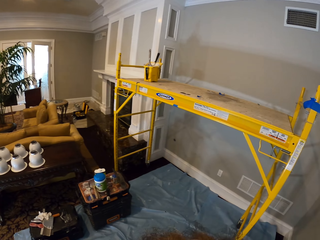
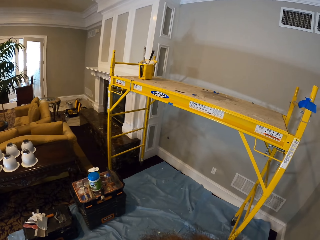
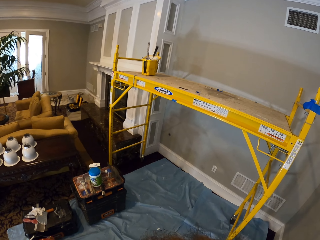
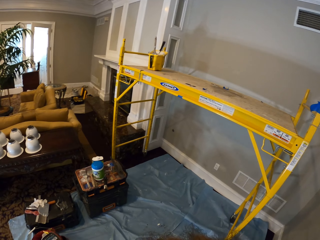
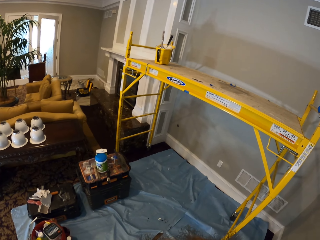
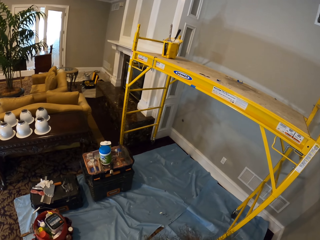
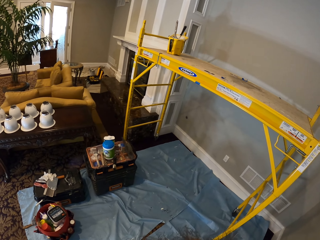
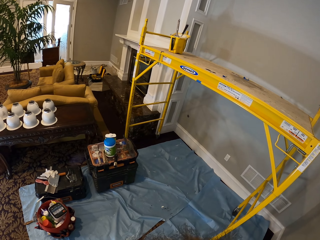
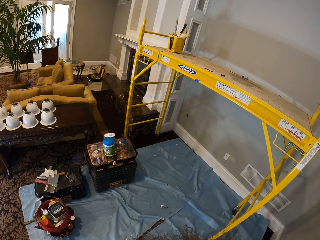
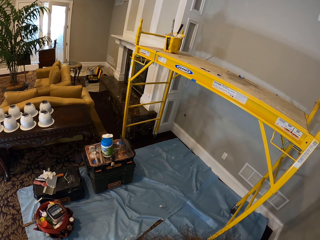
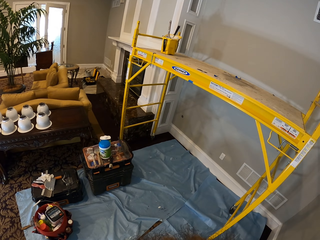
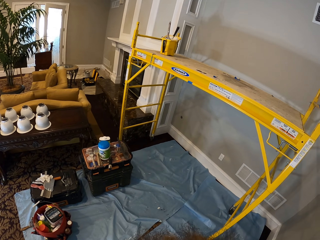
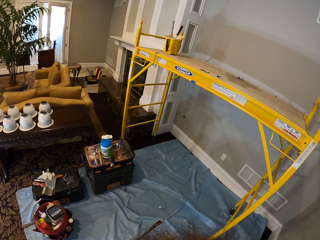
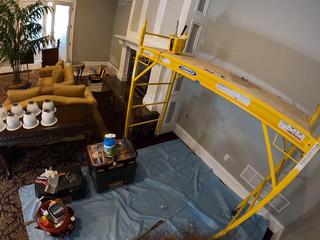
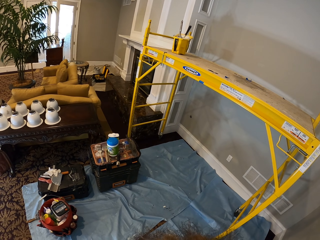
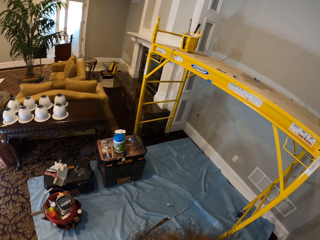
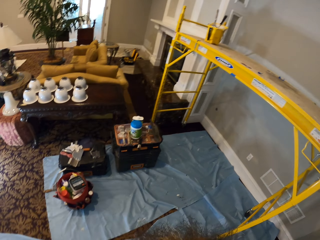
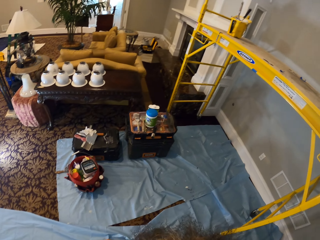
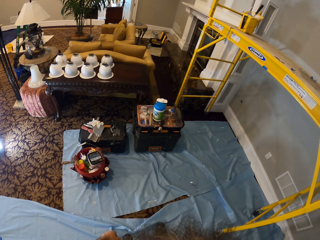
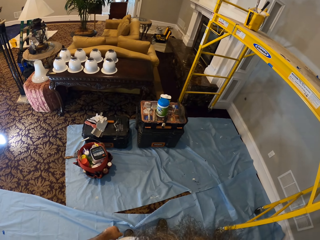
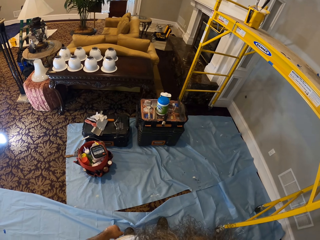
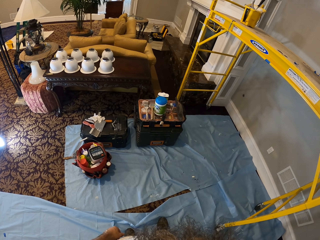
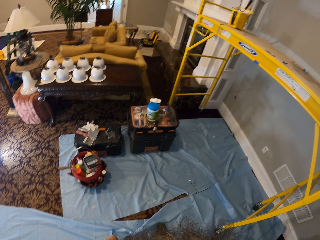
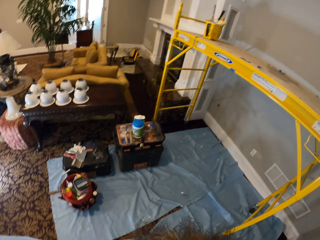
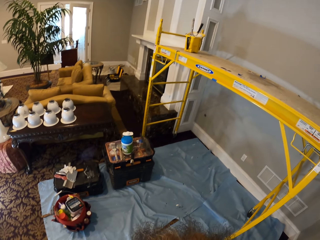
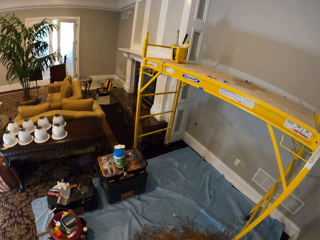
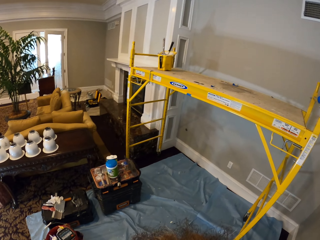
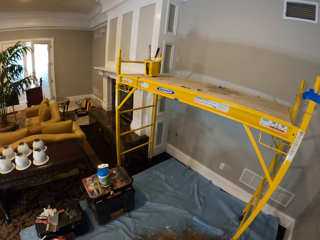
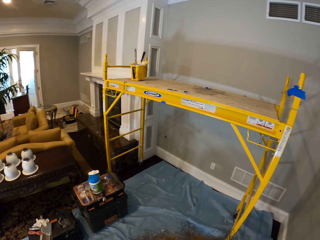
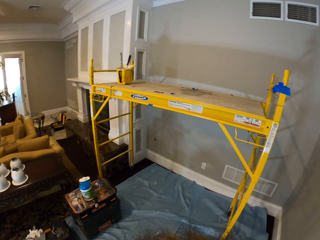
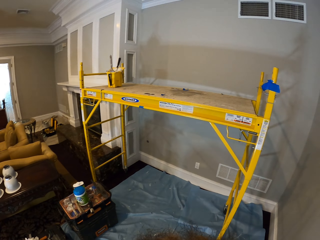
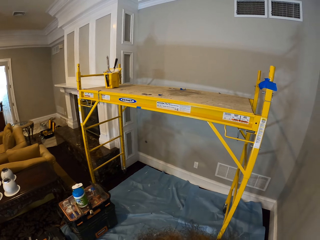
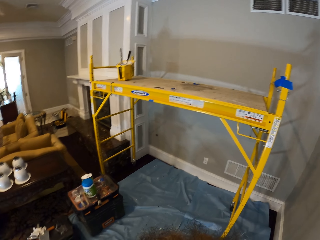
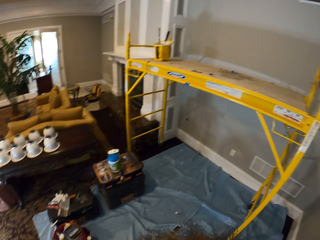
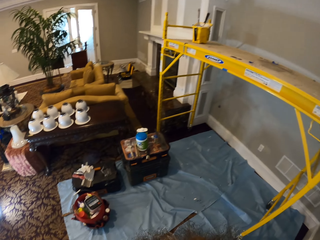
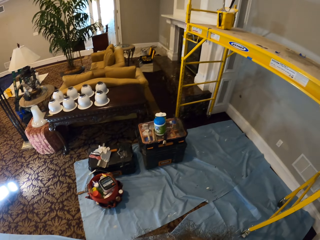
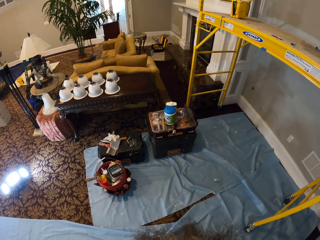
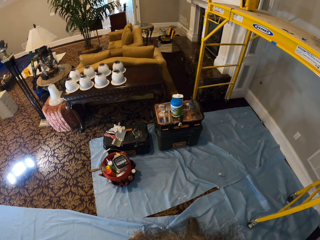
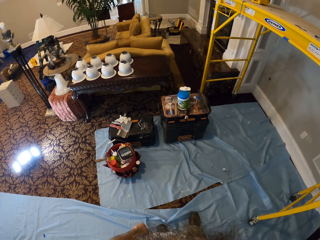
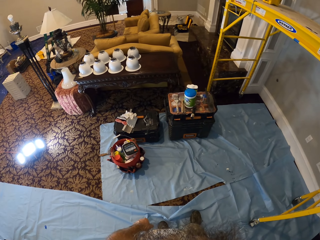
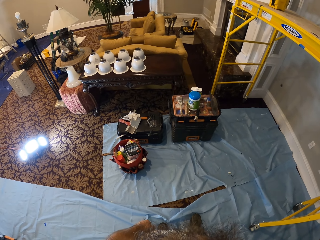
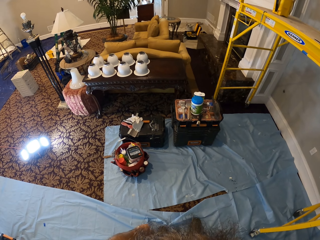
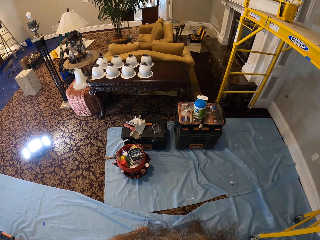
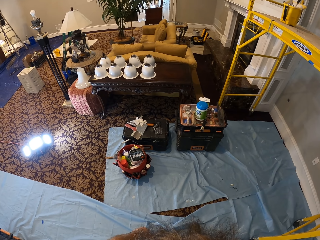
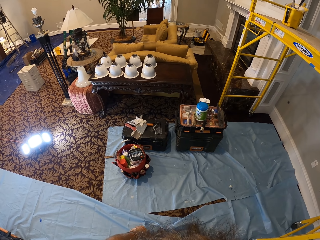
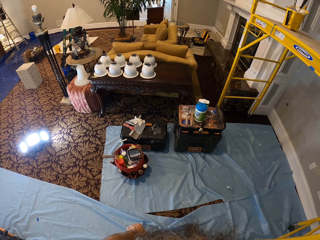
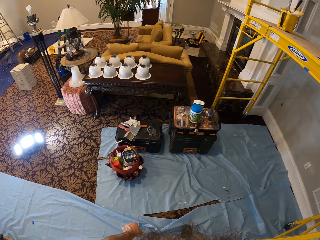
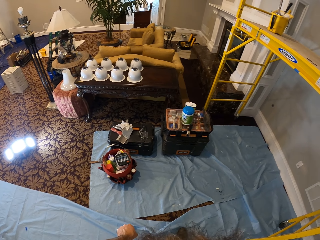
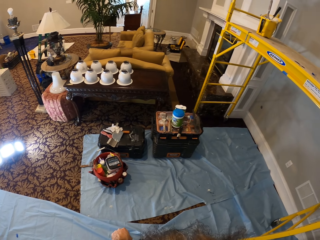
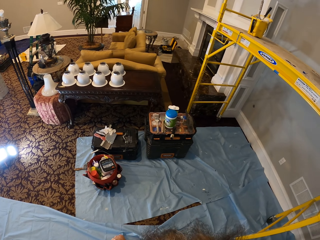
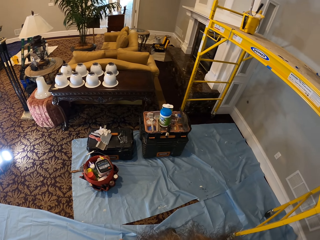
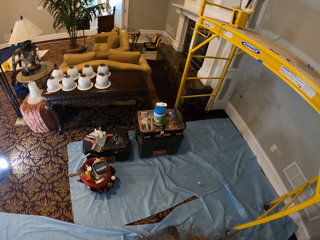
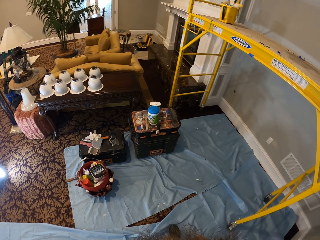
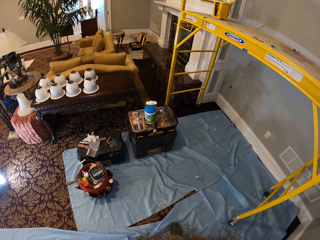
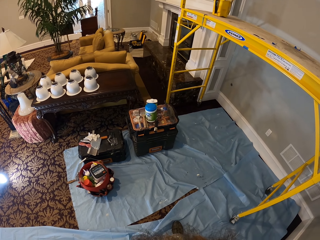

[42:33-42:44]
The camera wearer walks around. They look around.

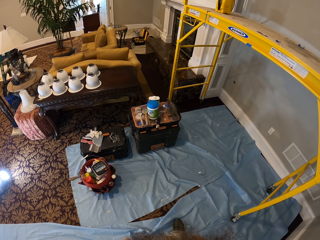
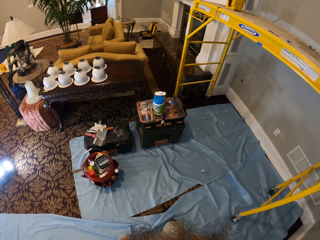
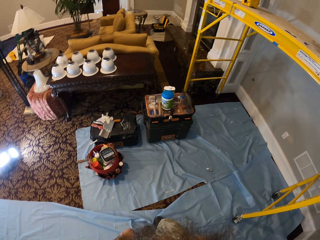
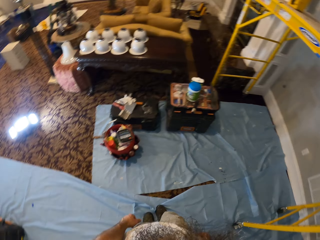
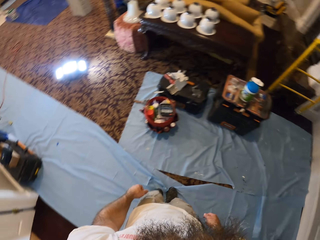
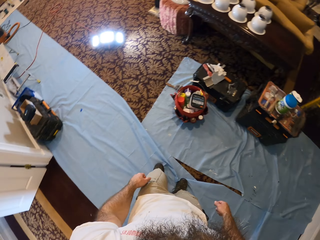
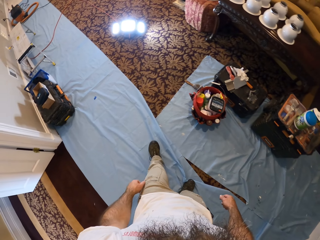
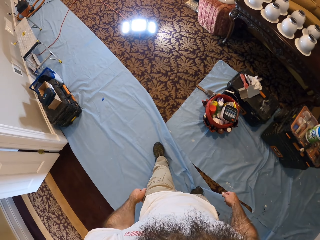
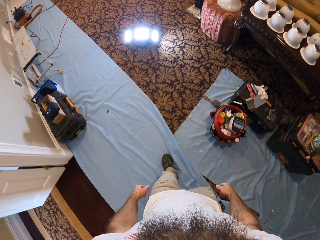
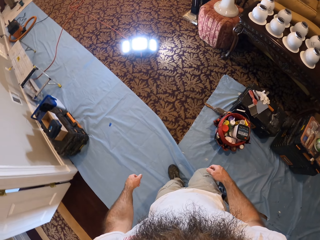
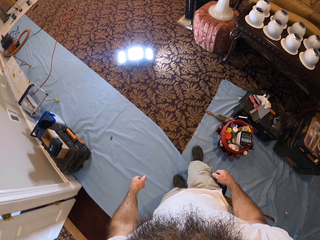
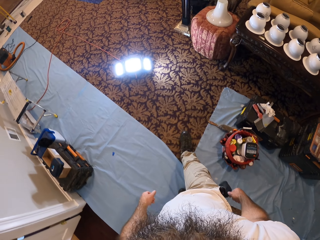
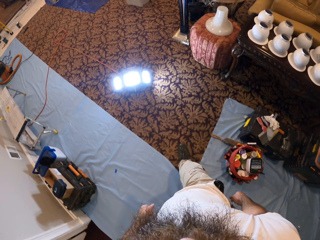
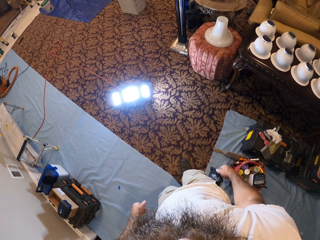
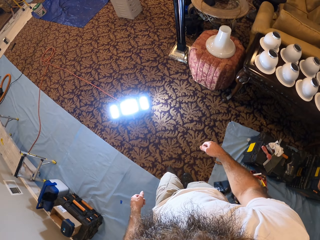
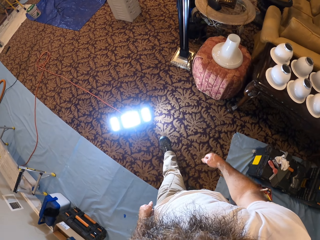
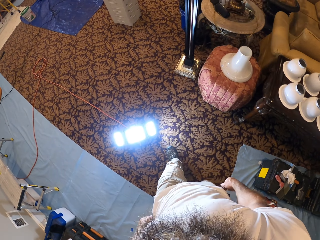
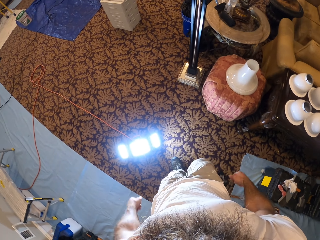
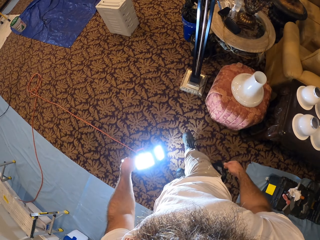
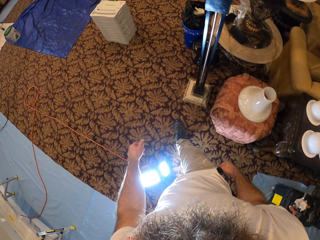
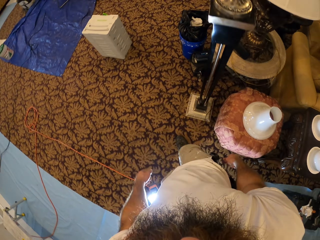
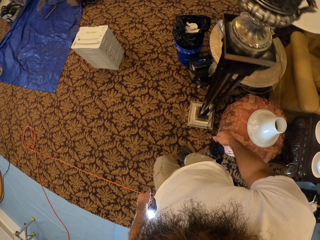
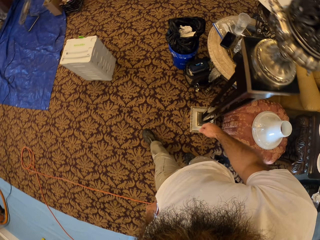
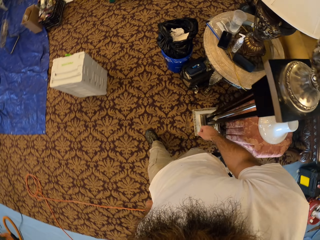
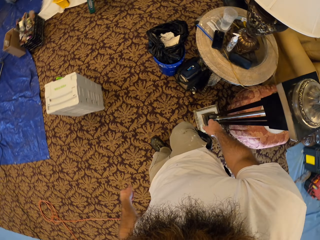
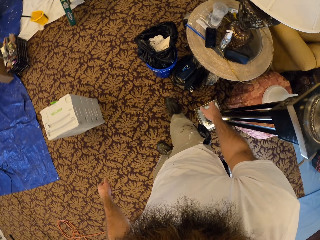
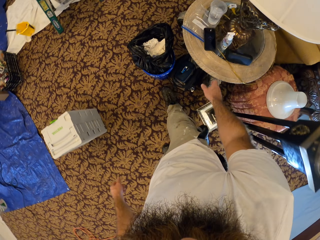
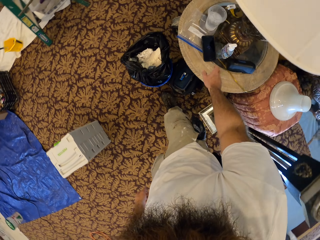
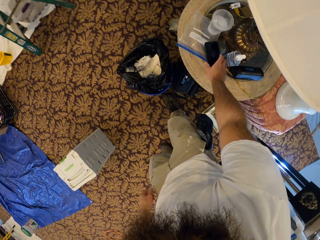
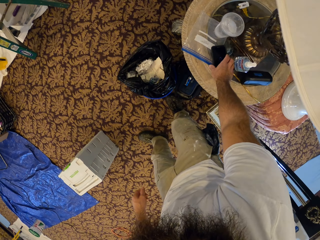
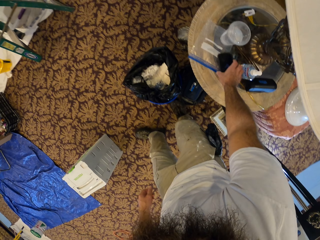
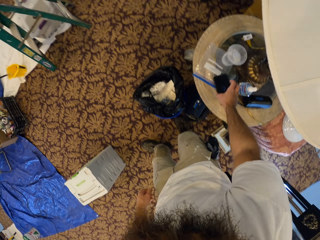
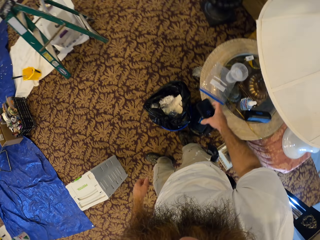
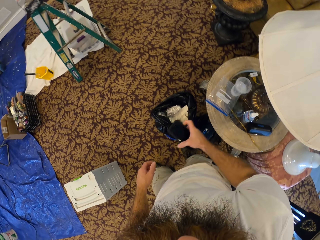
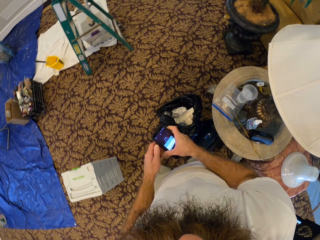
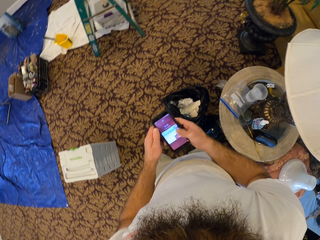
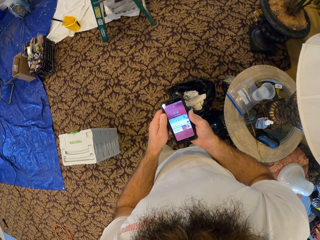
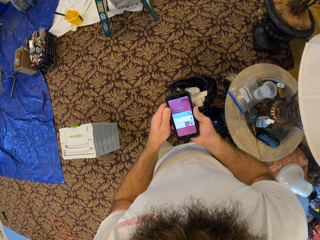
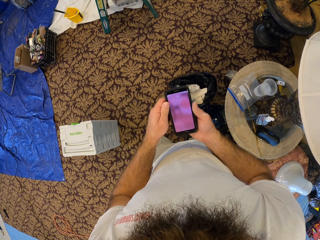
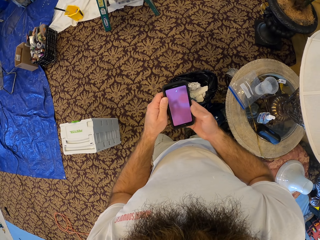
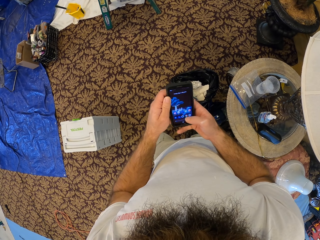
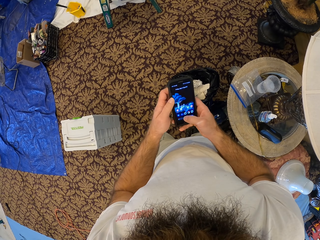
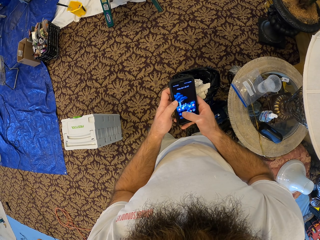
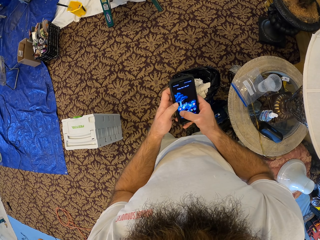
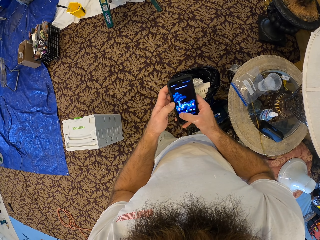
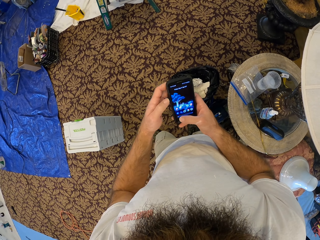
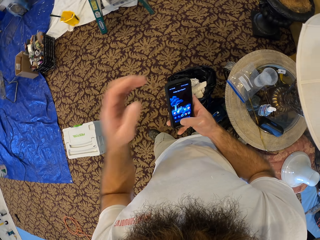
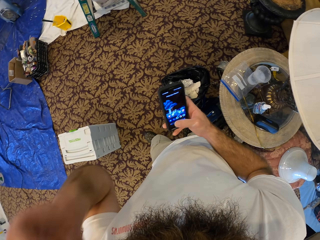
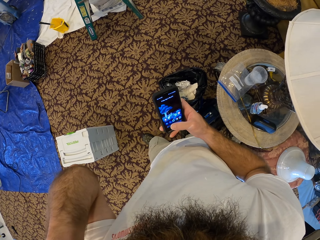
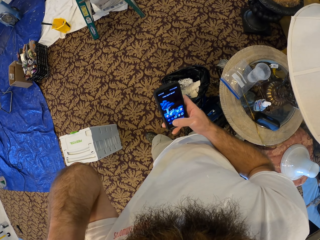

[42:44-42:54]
The camera wearer walks around. They pick up their phone on the table.
